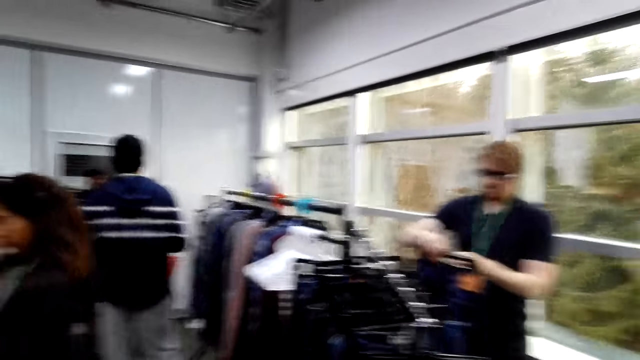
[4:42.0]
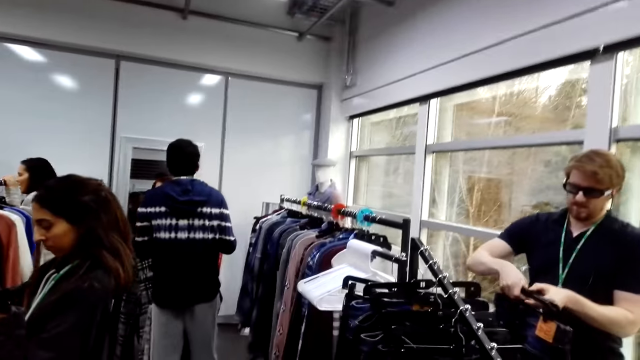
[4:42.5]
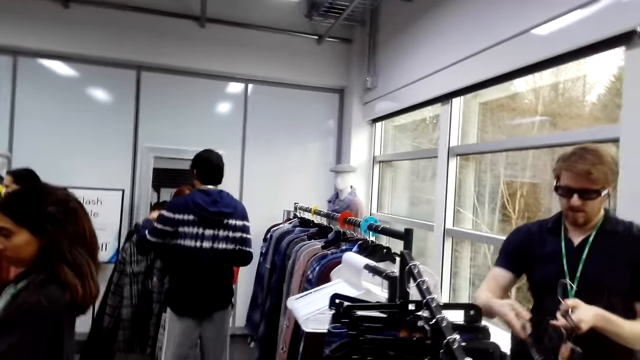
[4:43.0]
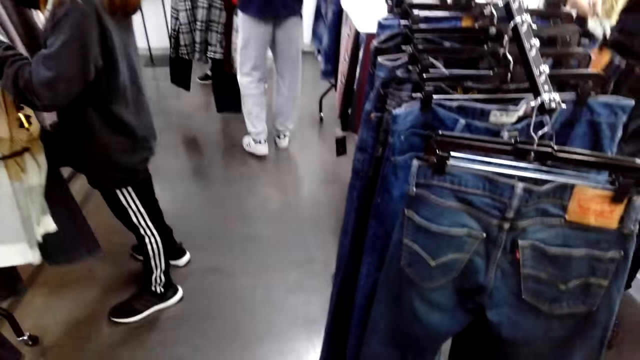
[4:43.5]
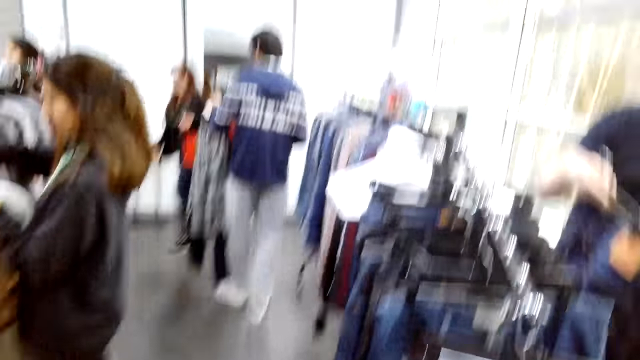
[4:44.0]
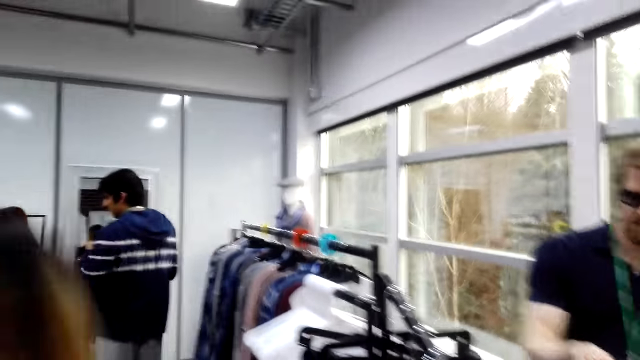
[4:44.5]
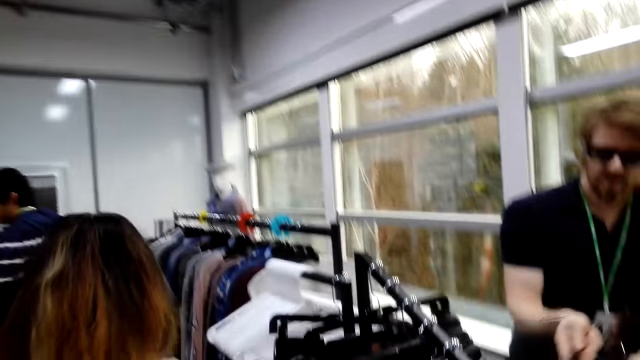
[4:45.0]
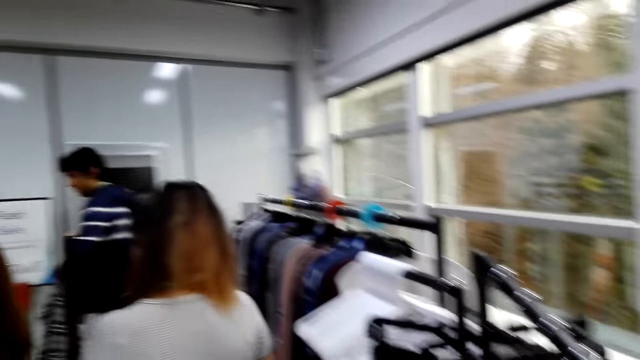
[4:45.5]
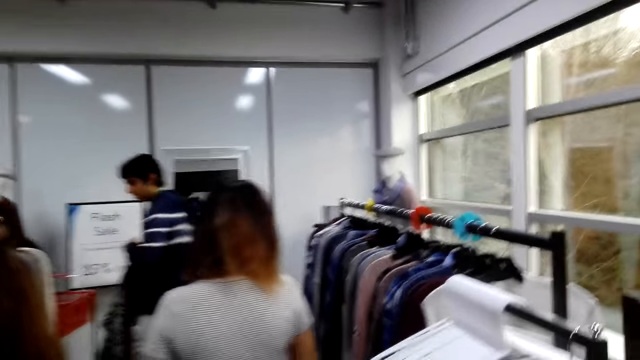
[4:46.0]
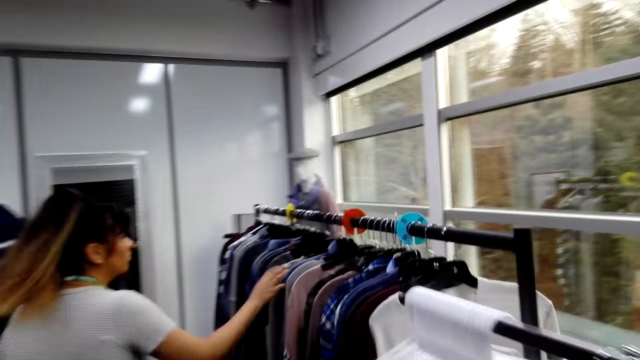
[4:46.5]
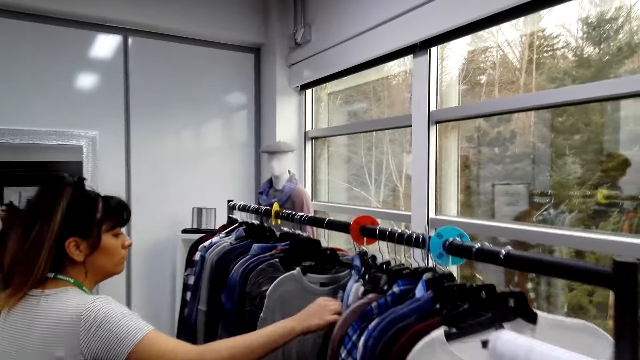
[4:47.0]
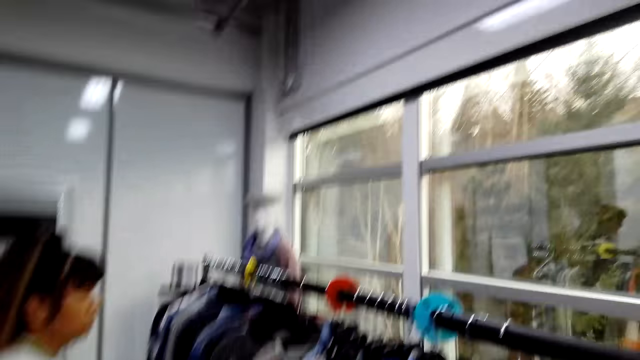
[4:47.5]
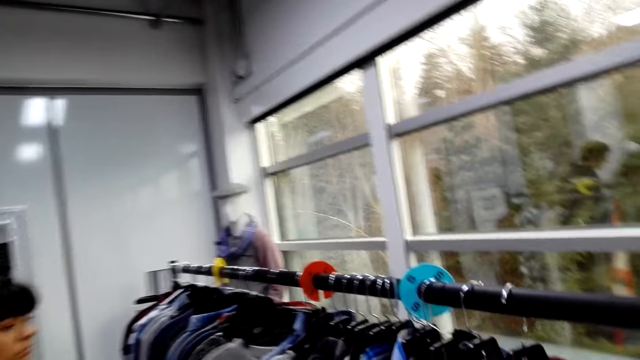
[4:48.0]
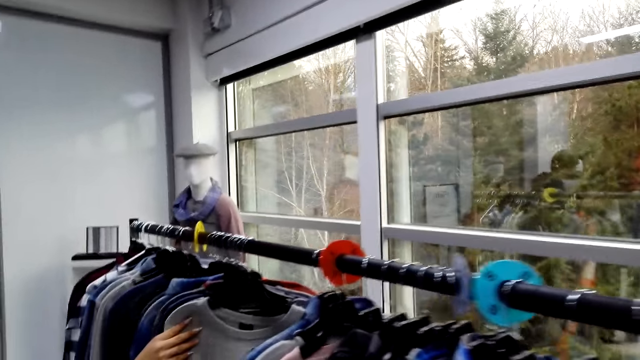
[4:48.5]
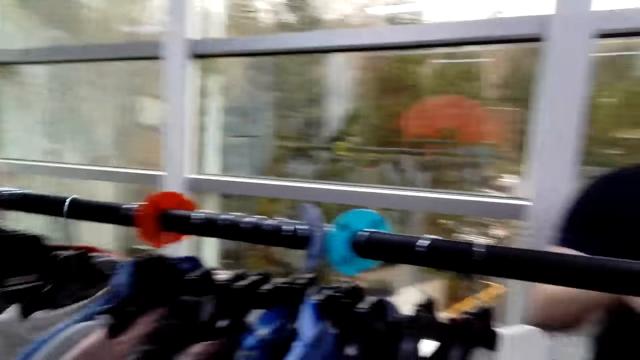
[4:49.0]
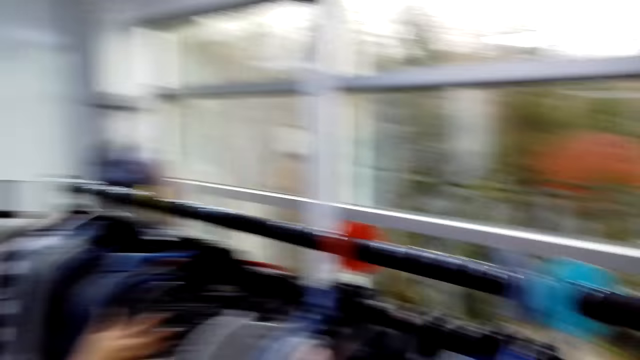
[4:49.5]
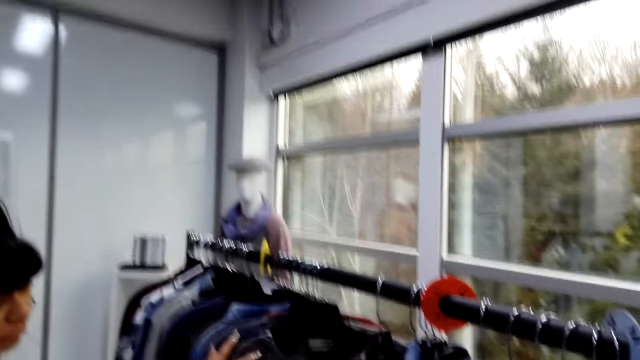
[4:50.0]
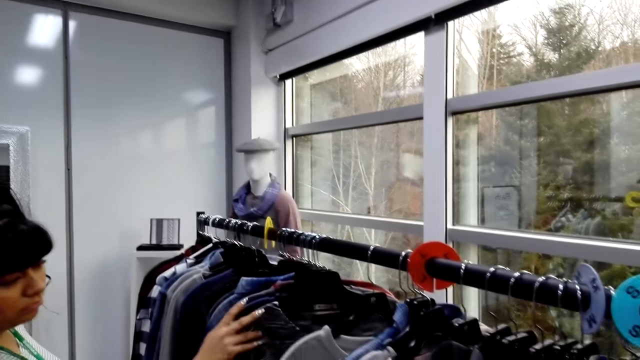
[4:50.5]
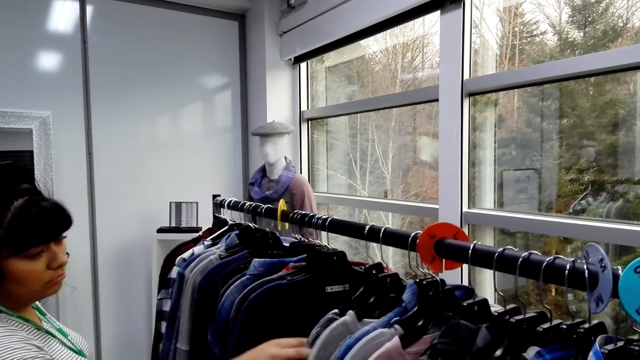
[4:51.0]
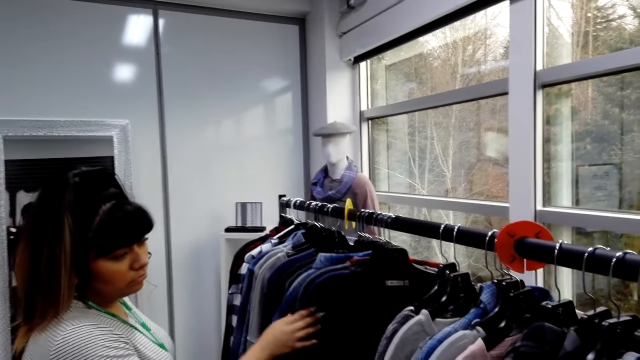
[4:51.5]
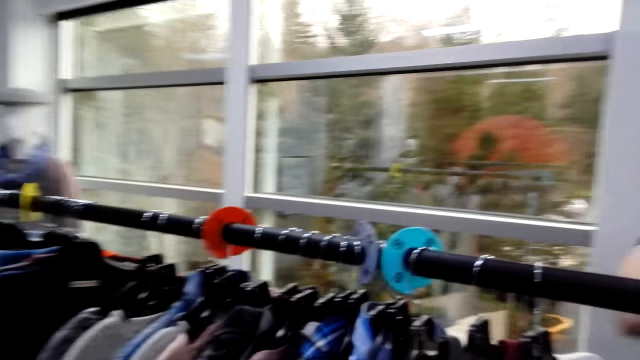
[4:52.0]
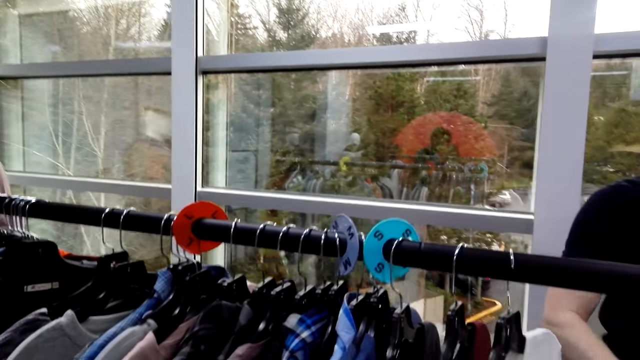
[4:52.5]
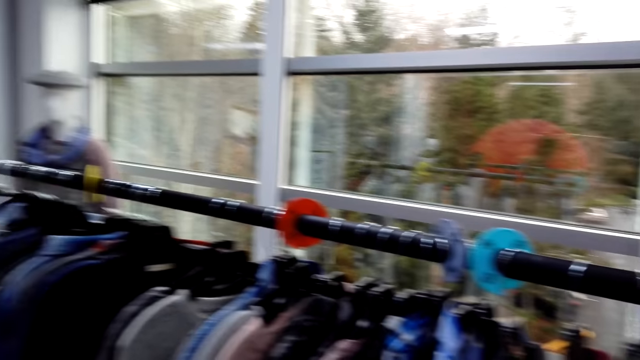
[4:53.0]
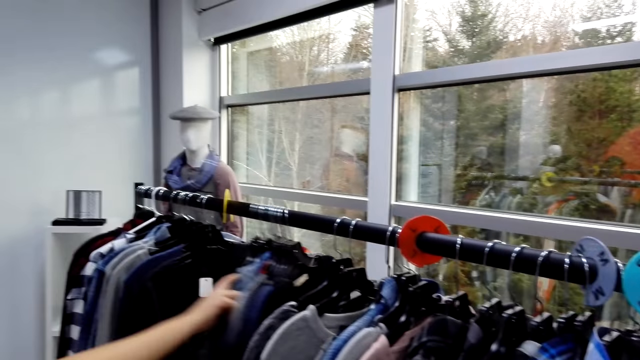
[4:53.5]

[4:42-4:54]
The camera wearer looks around. A person shops around the supermarket. The person checks the clothes. The person looks at the clothes on a hanger stand.

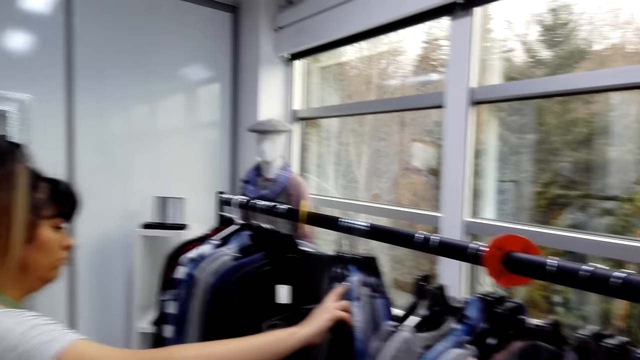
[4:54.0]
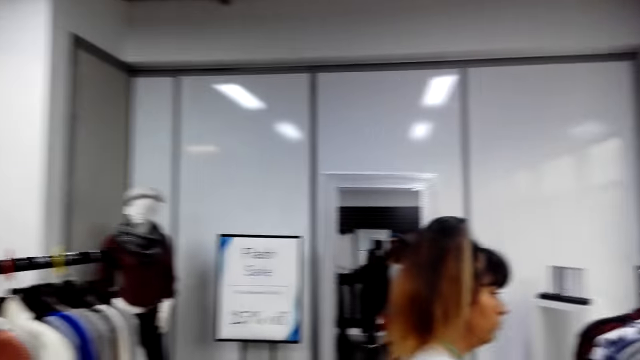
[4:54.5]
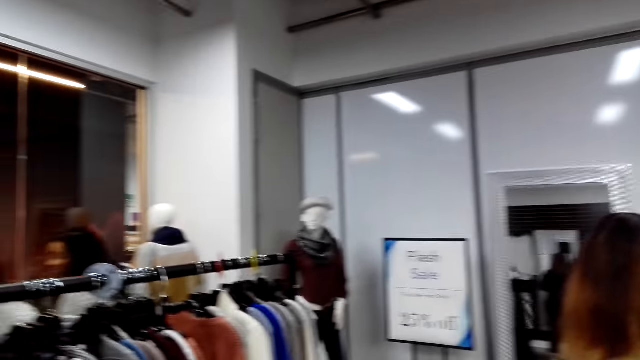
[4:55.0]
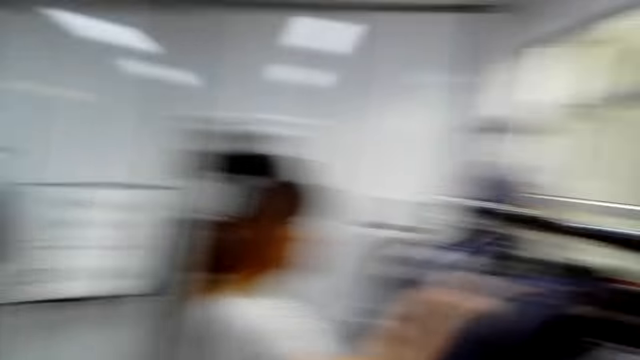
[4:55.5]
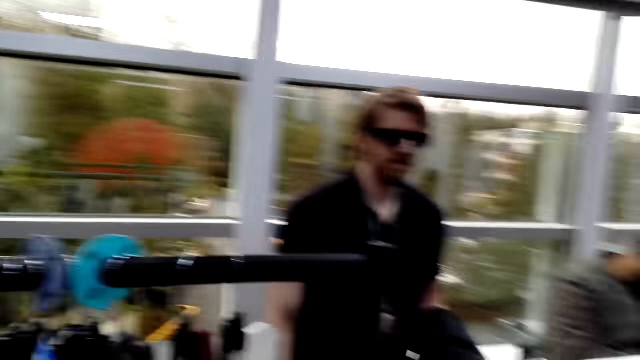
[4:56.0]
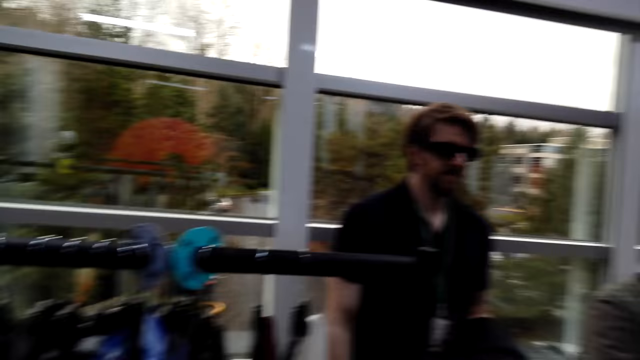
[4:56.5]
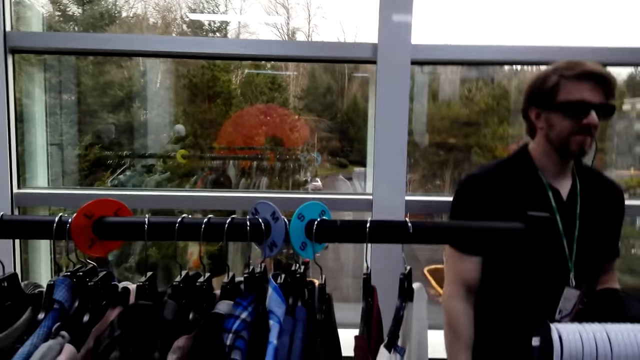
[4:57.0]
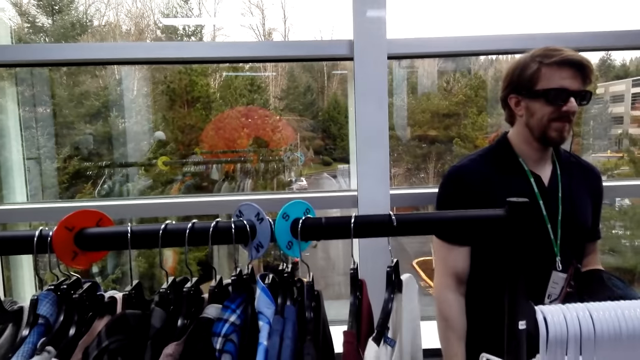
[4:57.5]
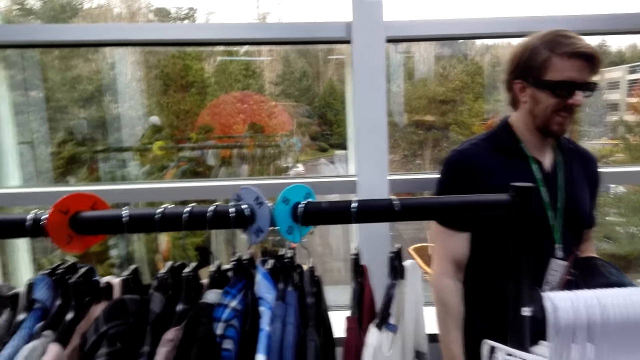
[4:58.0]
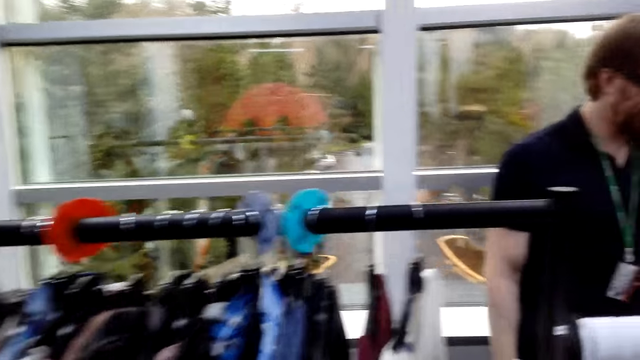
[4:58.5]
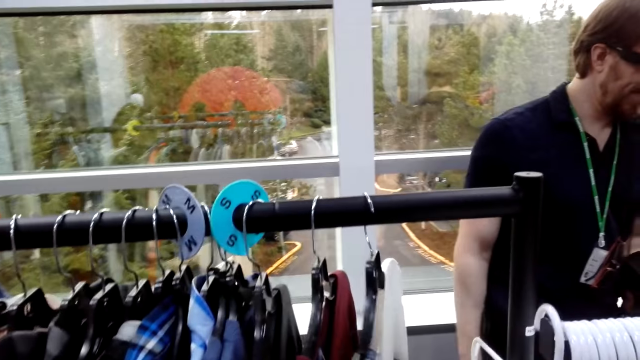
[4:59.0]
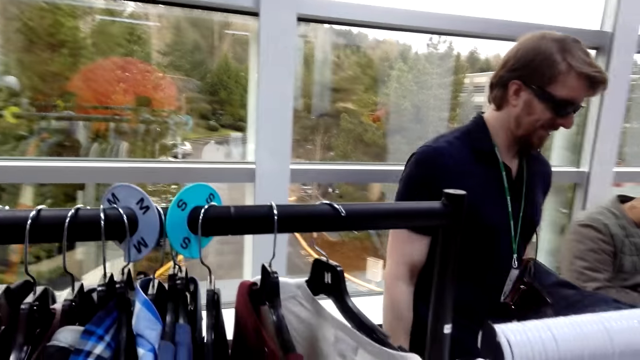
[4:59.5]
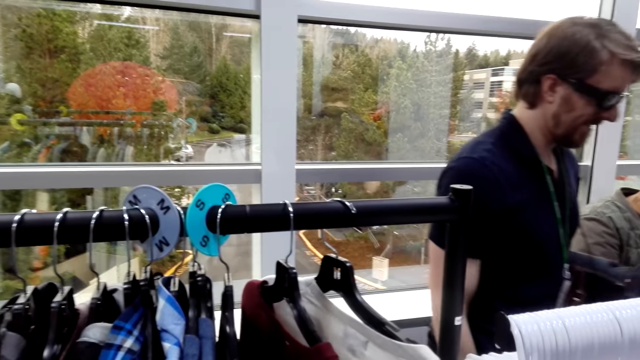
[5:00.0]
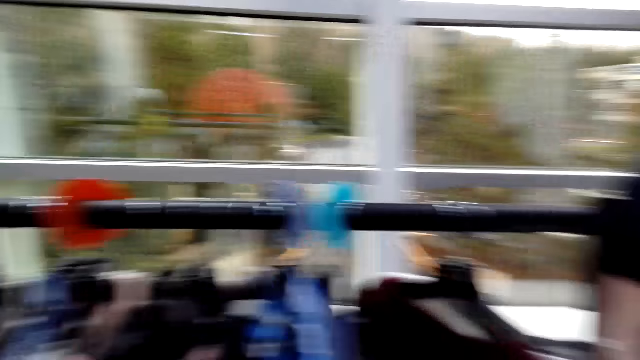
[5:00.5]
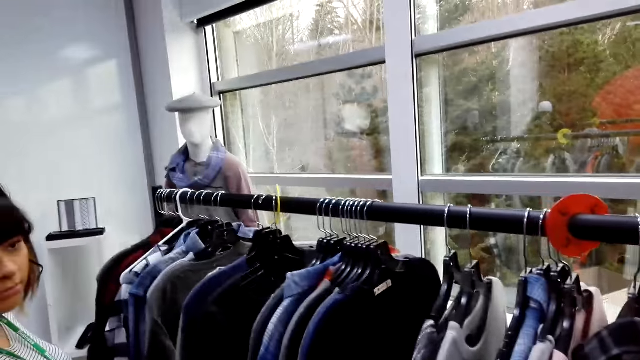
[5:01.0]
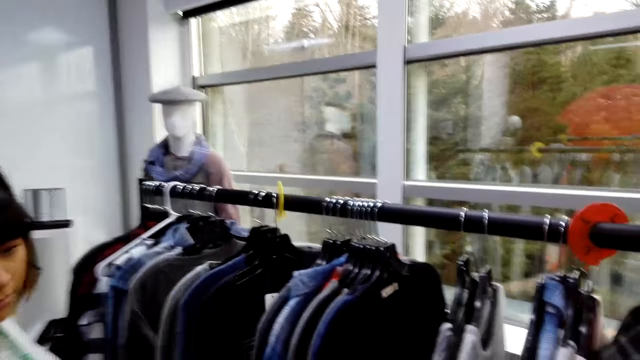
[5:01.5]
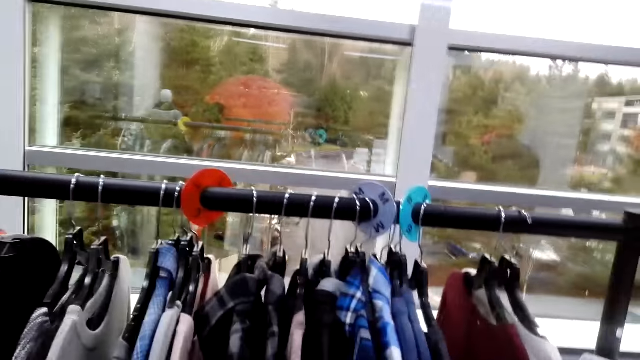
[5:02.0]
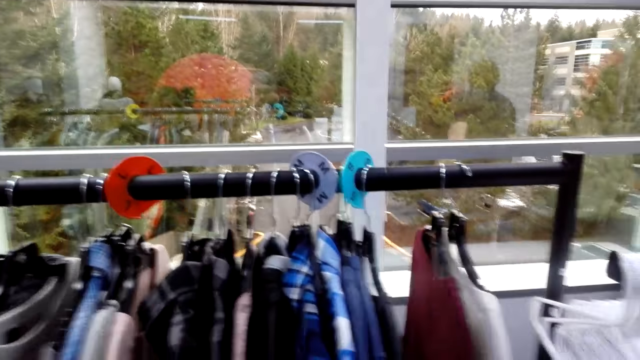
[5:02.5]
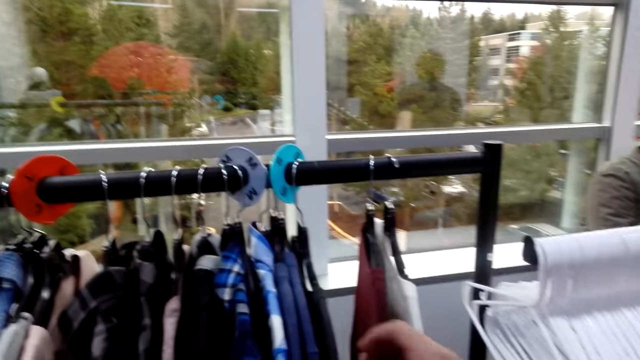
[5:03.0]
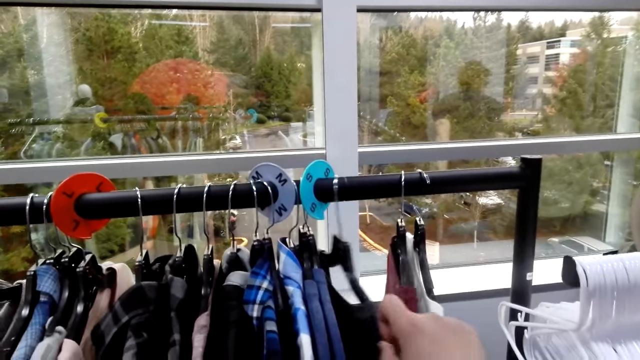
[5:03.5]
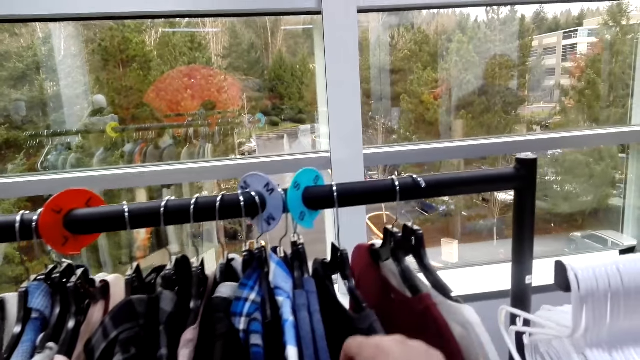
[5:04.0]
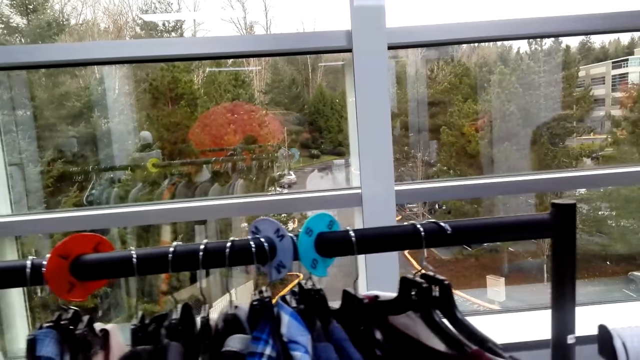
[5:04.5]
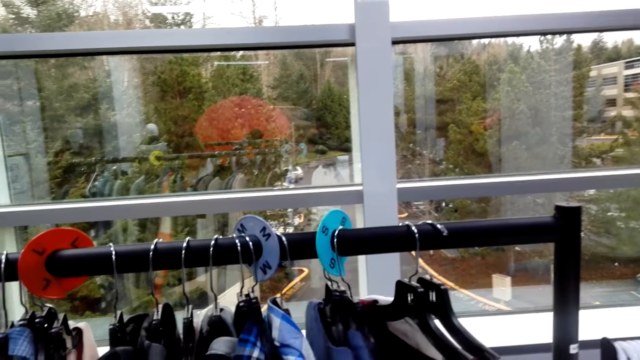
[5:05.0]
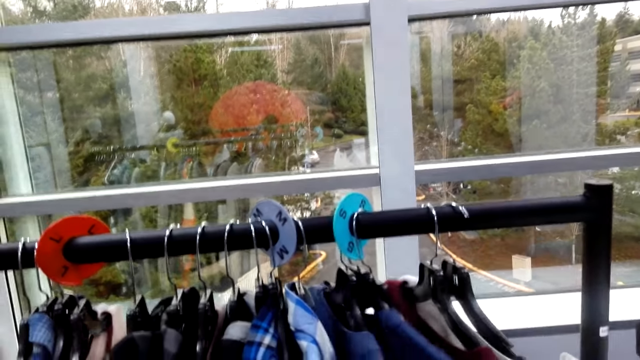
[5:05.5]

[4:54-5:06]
The camera wearer looks around the boutique. A person looks at the camera wearer. The camera wearer checks the clothes. They look around. They look on the clothes on the hanger stand.
